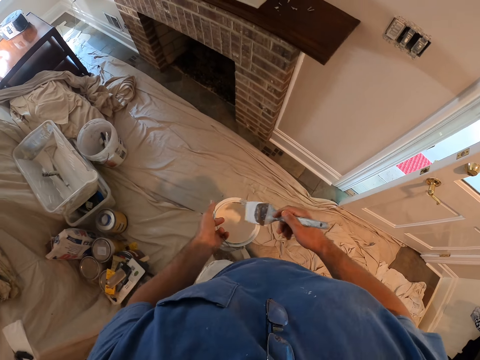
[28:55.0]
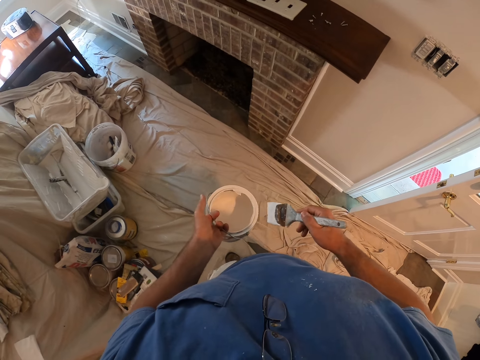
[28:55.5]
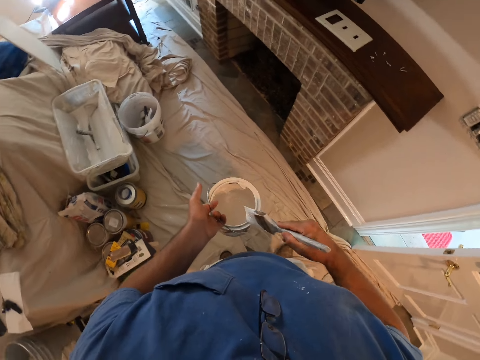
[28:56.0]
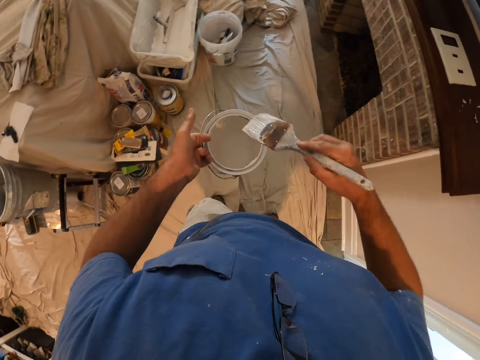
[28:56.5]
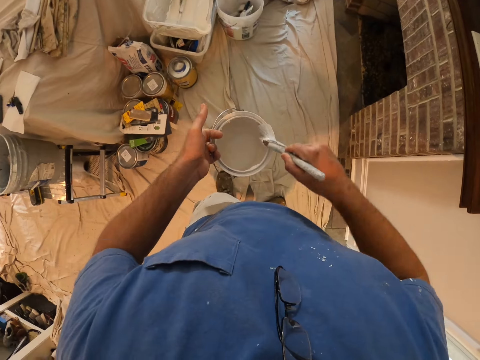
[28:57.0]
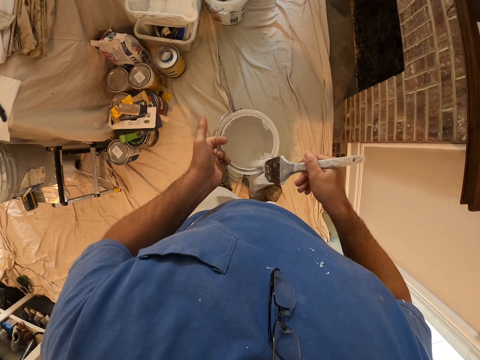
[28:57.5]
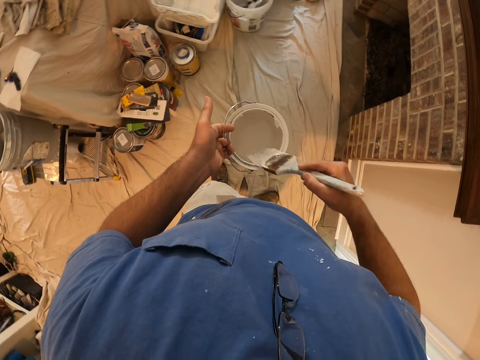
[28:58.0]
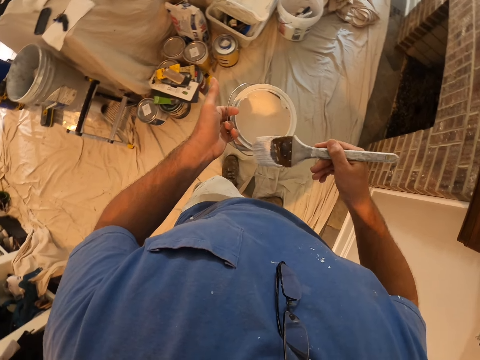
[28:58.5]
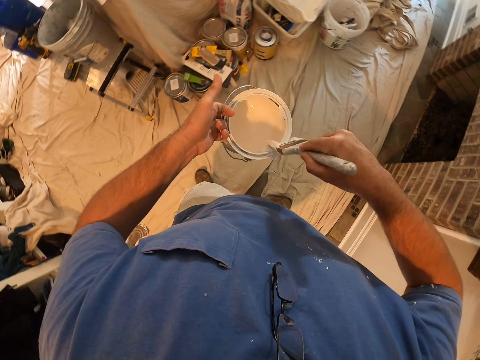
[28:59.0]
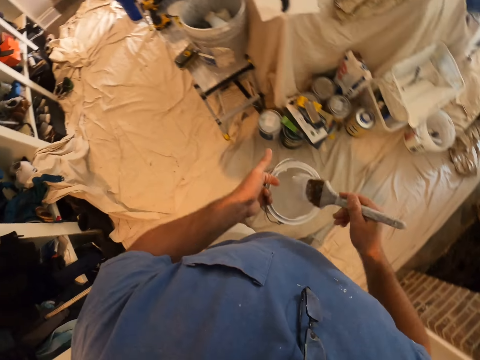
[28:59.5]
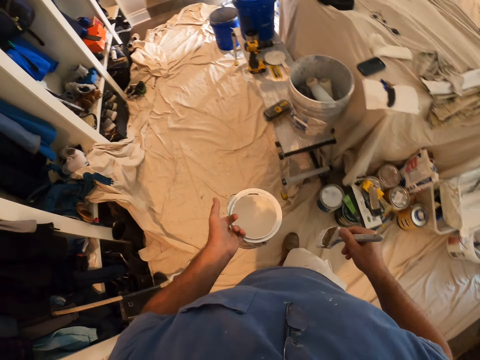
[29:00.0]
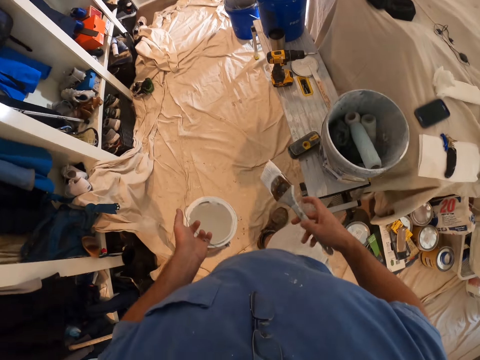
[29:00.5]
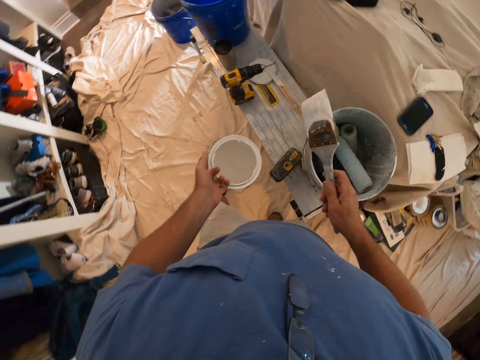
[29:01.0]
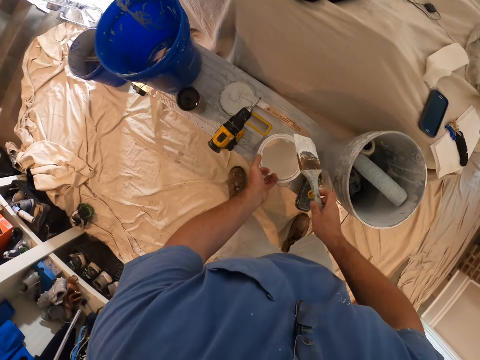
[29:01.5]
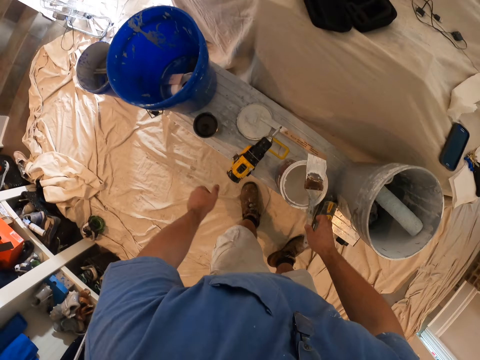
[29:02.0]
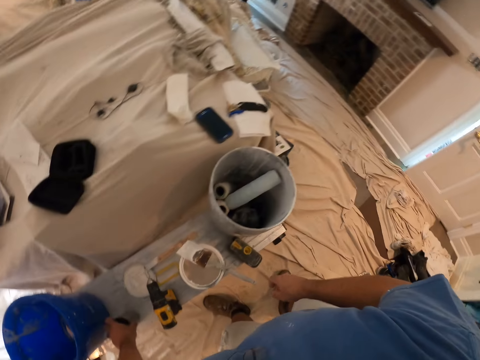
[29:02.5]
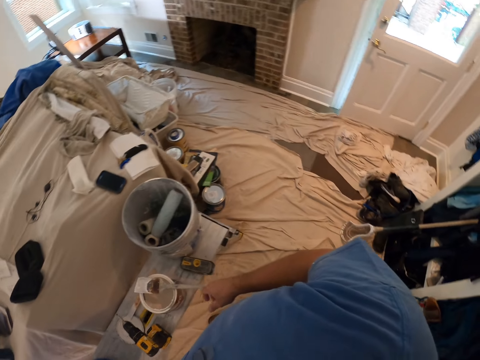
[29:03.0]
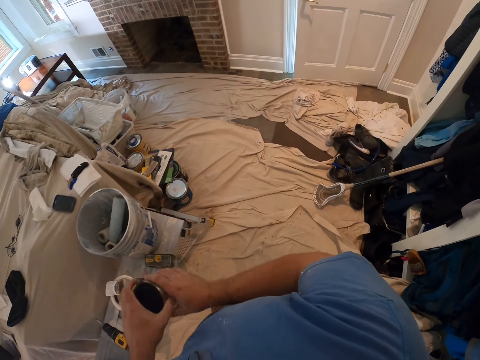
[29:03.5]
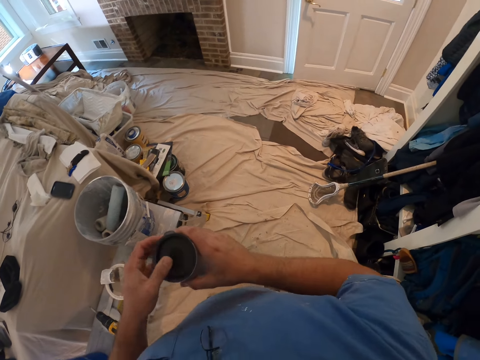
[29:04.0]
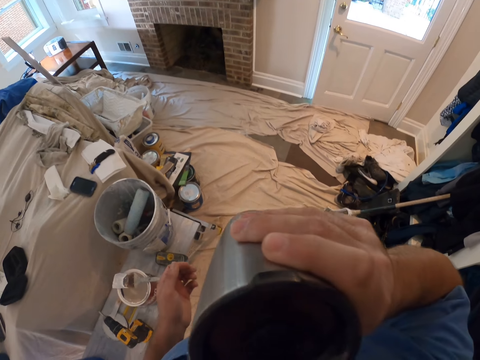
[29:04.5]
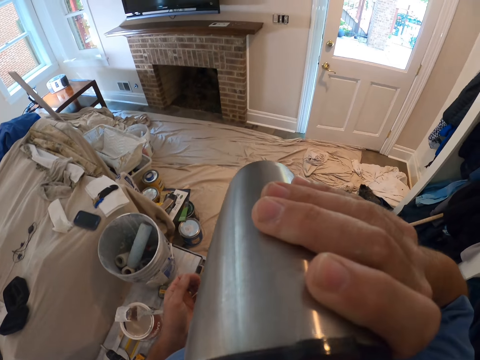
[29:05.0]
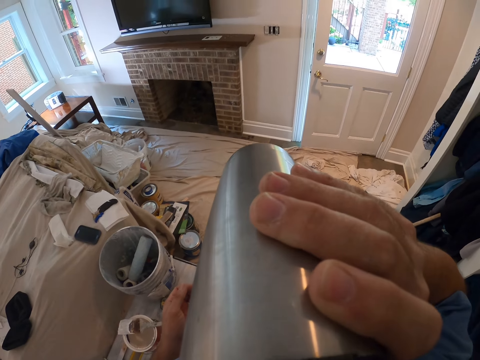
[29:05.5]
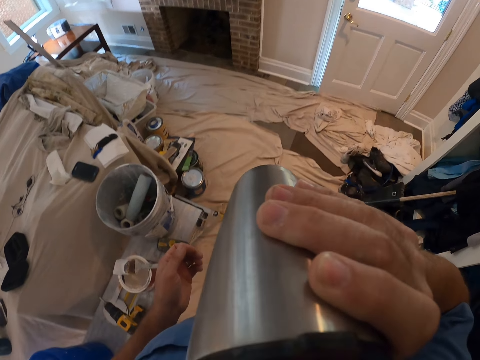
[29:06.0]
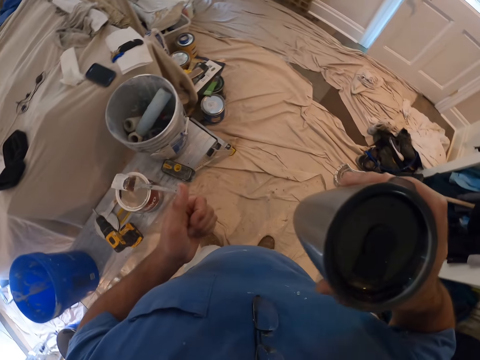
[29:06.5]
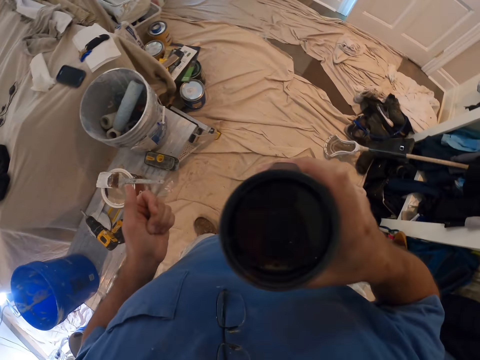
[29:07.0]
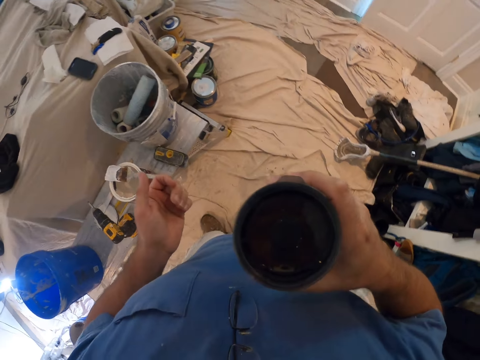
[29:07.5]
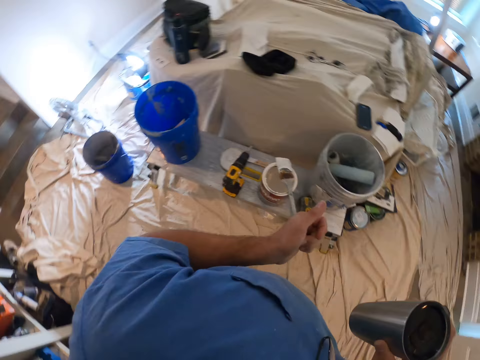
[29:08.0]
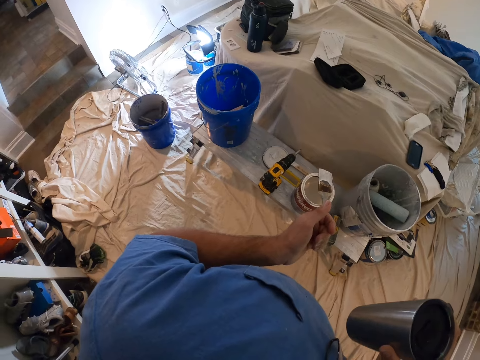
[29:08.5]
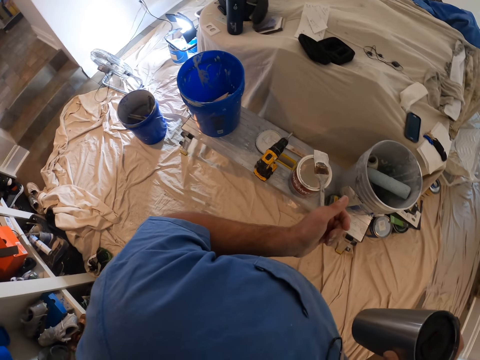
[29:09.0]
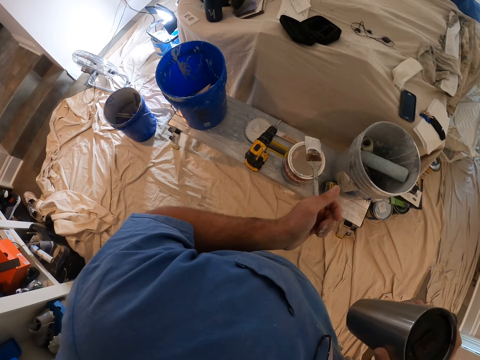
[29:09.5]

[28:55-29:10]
The camera wearer returns paint in the tin. He adjusts the paint in the paint brush. He walks in the room. He scoops paint with the paint brush. He returns the paint in the tin. He scoops paint with the paint brush and walks in the room. He returns the paint in the tin. He drops the paint on a table with his left hand. He drops the paint brush on the paint with his right hand. He picks up a bottle or mug with his left hand on the table. He passes the bottle in his left hand to his right hand. He opens the mug. He drinks from the bottle. He looks around.

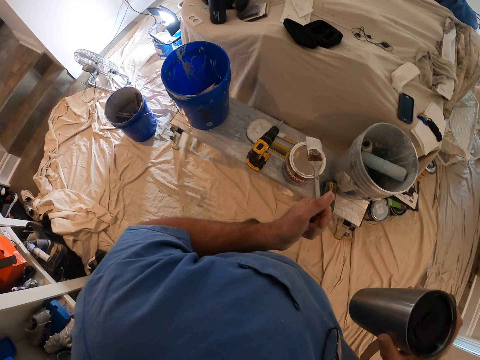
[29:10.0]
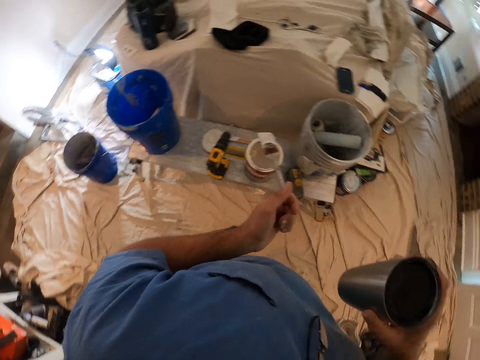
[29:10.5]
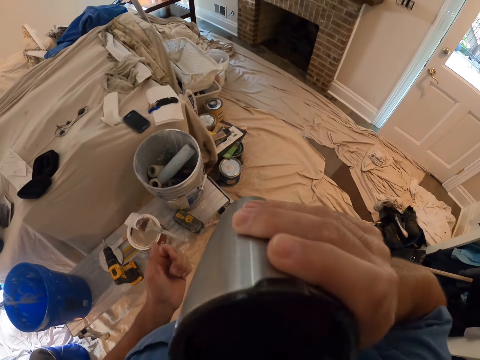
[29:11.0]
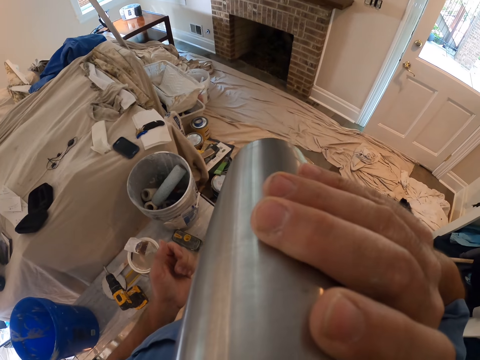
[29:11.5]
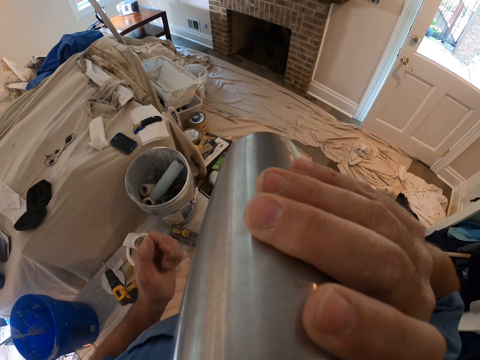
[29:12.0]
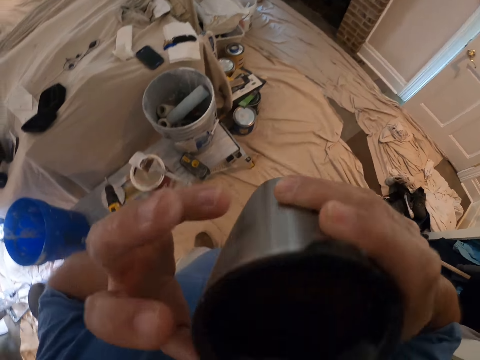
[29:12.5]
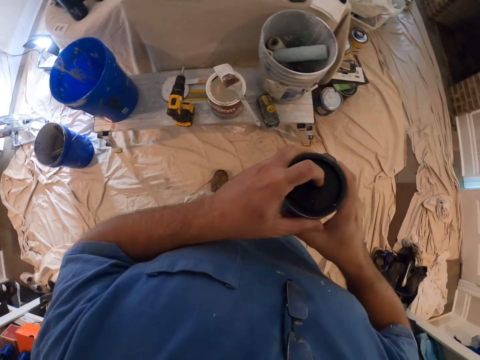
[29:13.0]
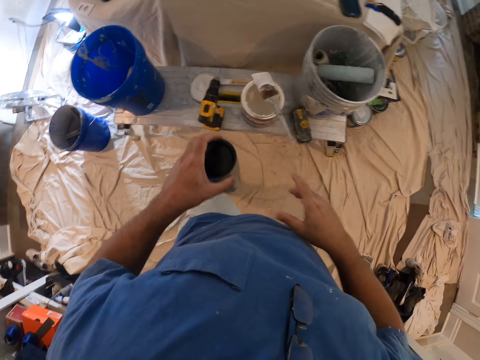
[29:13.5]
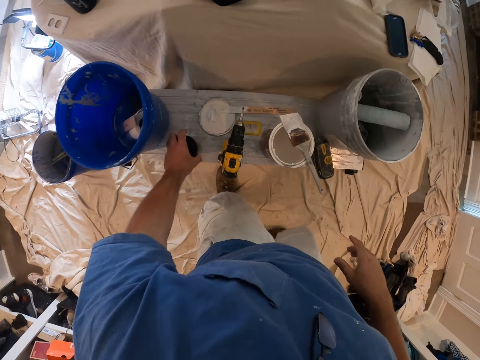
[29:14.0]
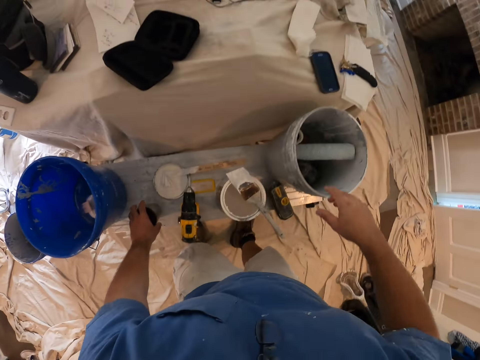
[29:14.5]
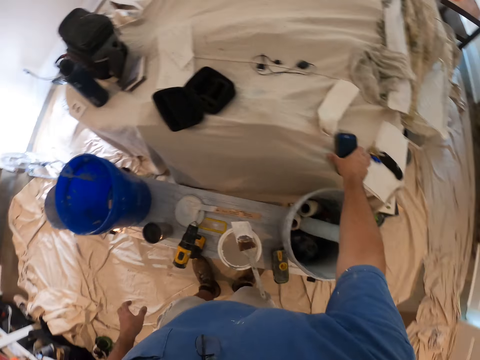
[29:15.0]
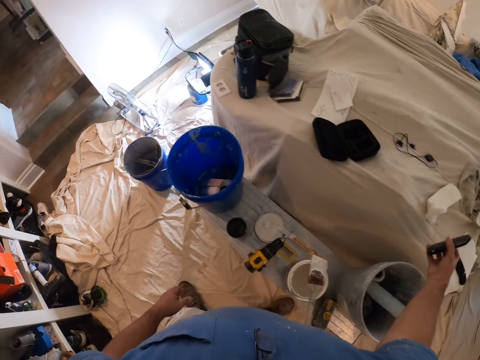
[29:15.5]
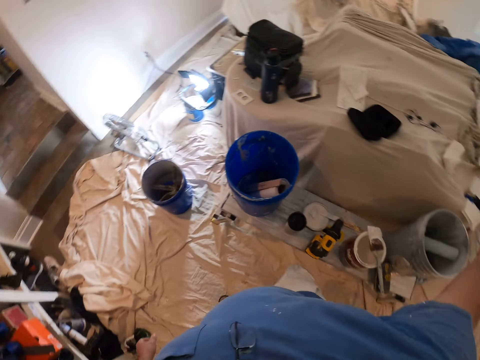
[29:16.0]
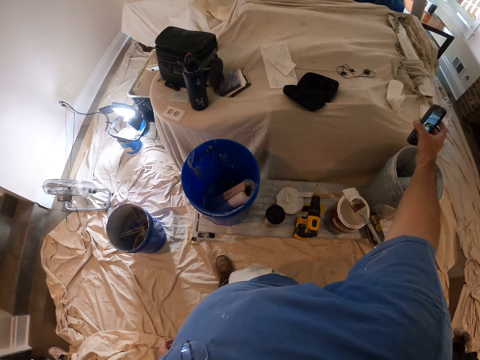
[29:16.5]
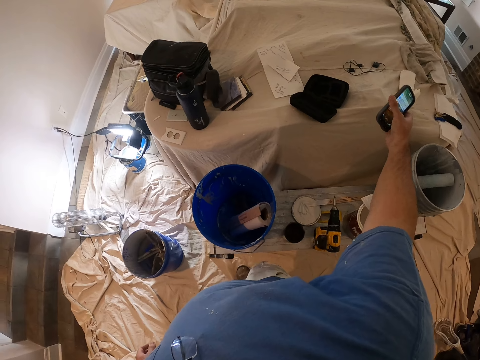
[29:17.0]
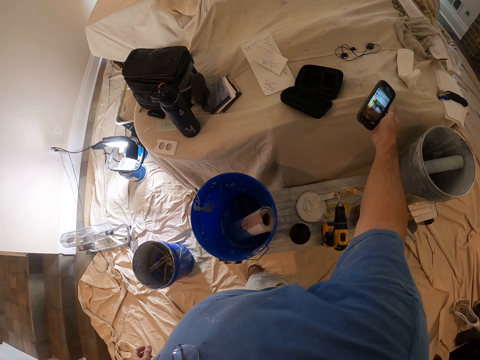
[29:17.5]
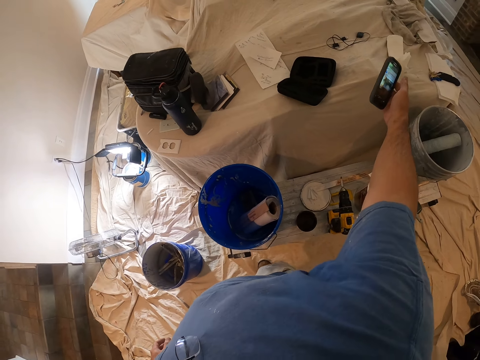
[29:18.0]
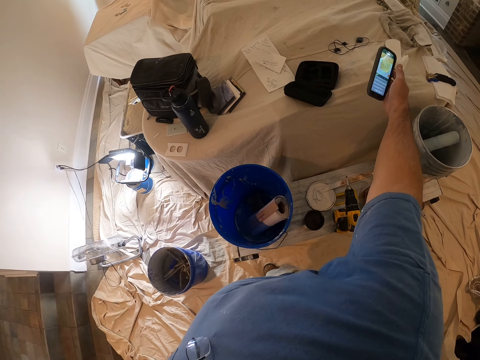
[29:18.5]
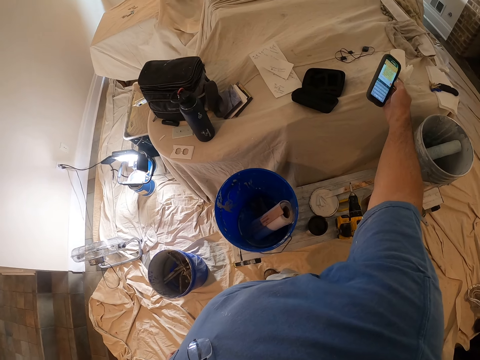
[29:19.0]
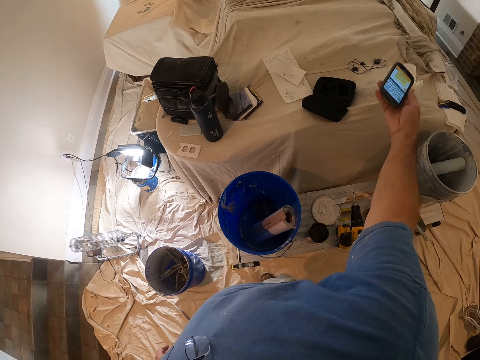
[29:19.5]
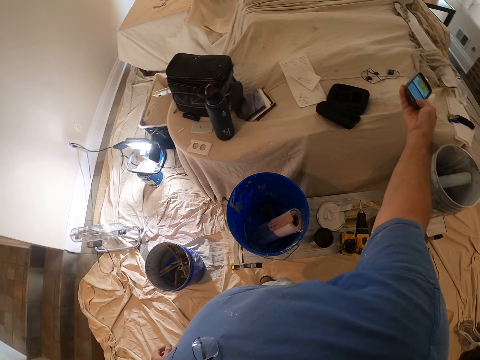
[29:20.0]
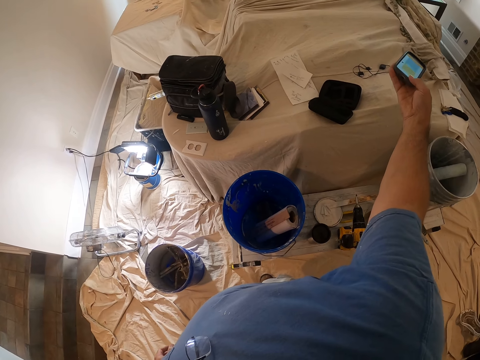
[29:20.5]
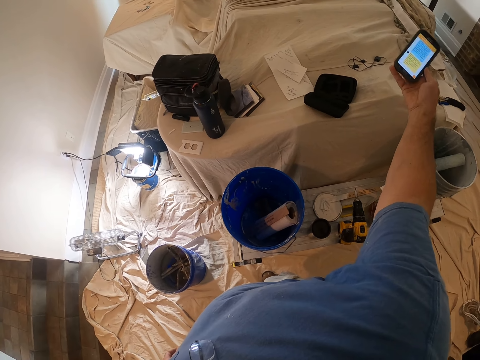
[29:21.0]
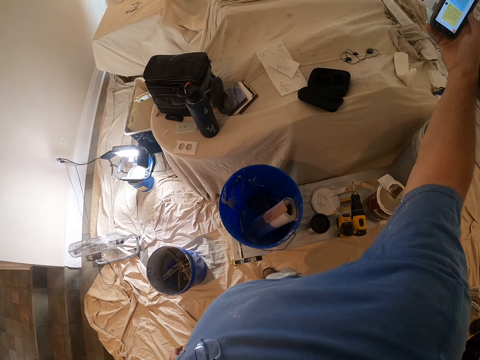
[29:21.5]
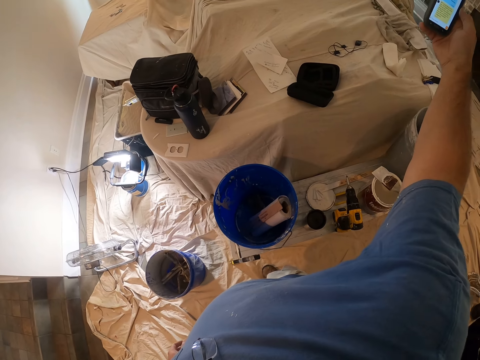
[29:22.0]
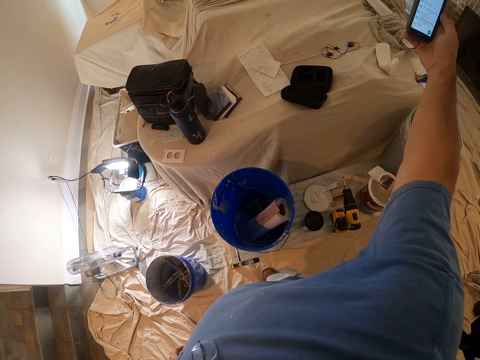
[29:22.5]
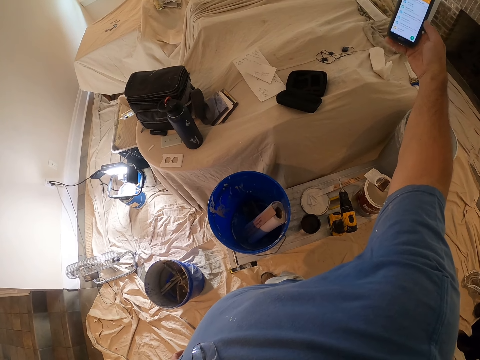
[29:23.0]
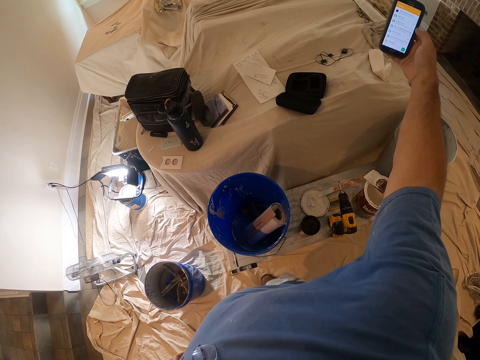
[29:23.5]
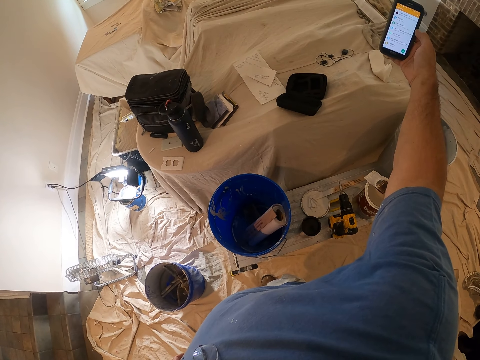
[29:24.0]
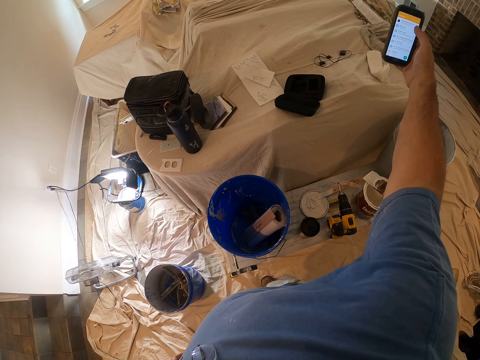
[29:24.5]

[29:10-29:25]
The camera wearer drinks something. He closes the mug. He exchanges the hand holding the mug. He moves his legs. He drops back the bottle or mug on the table. He picks up a phone from the table. He walks in the room. He operates the phone with his right hand.
